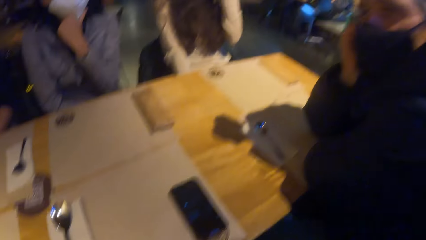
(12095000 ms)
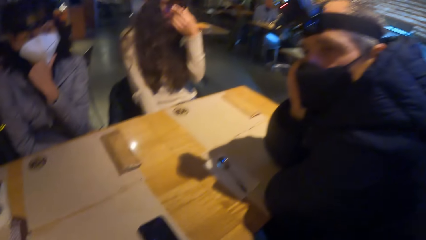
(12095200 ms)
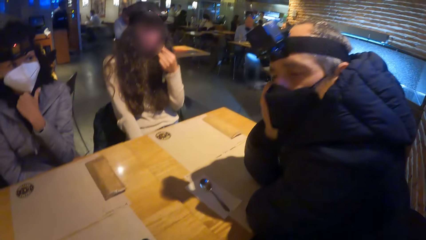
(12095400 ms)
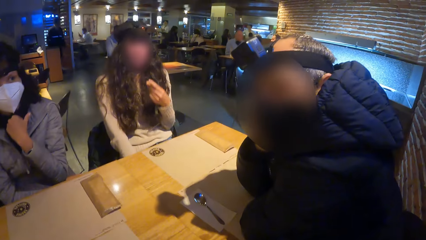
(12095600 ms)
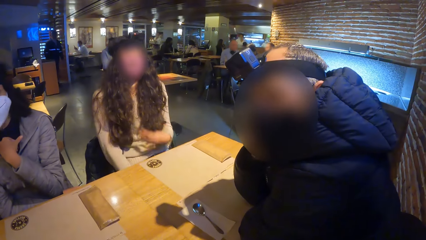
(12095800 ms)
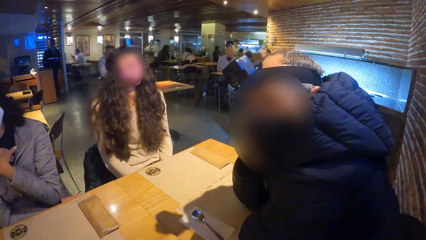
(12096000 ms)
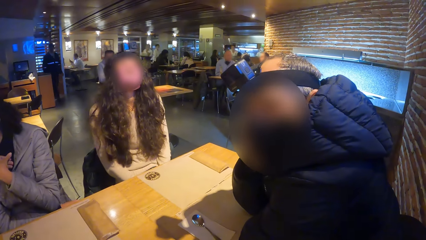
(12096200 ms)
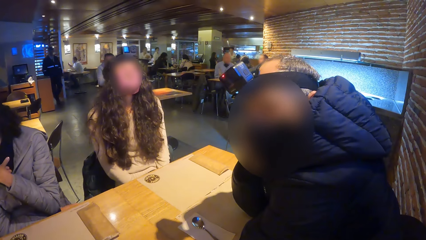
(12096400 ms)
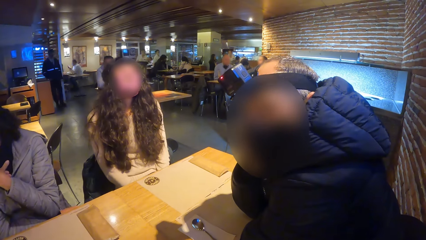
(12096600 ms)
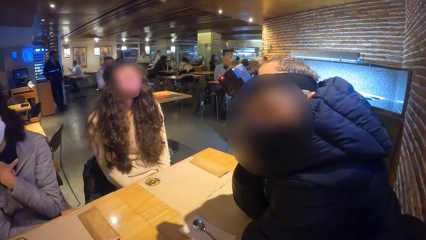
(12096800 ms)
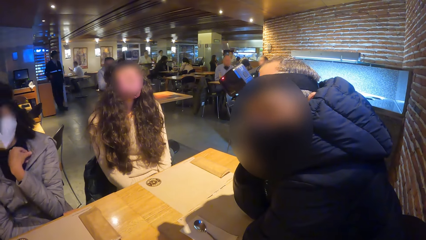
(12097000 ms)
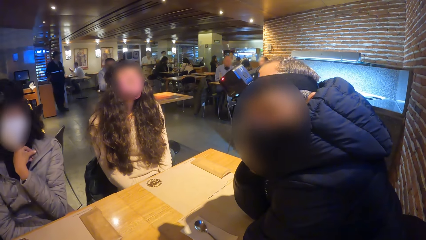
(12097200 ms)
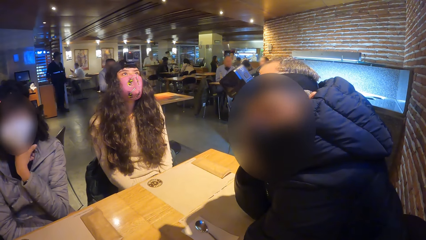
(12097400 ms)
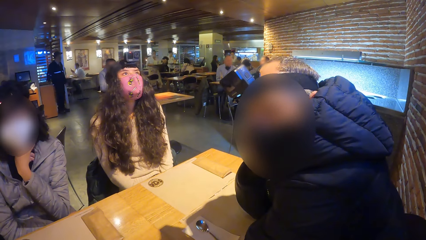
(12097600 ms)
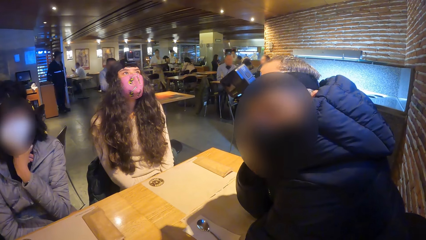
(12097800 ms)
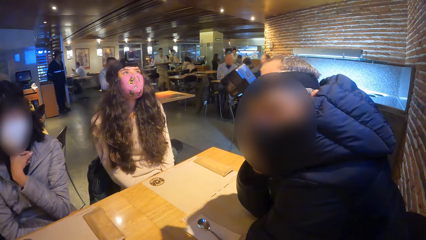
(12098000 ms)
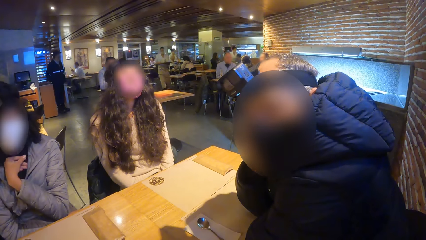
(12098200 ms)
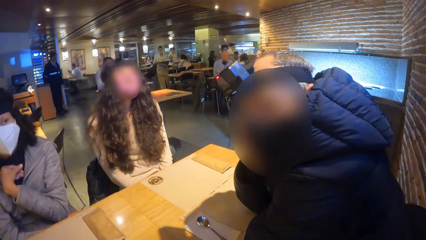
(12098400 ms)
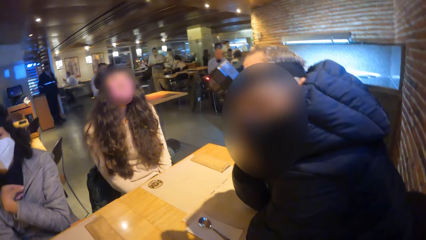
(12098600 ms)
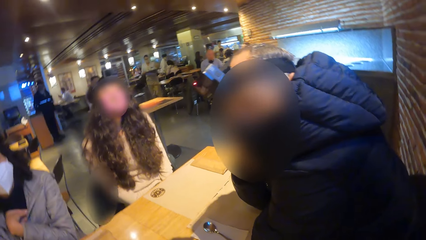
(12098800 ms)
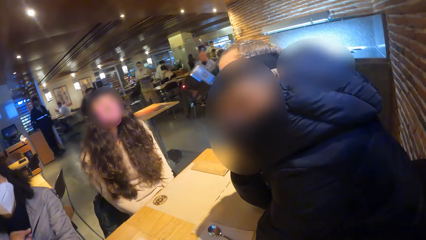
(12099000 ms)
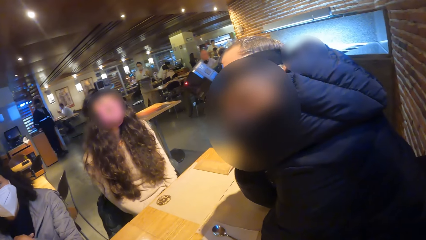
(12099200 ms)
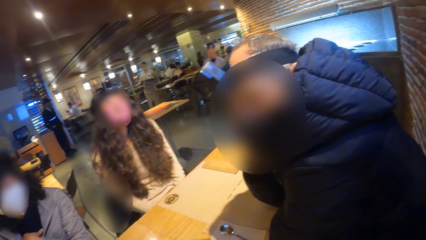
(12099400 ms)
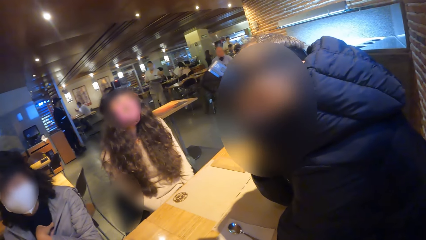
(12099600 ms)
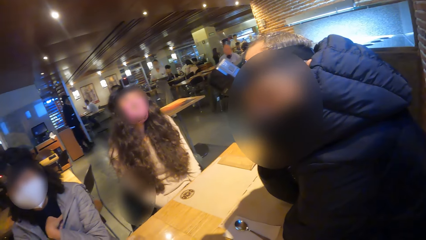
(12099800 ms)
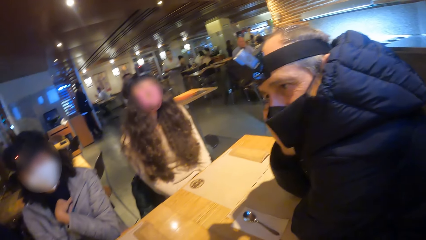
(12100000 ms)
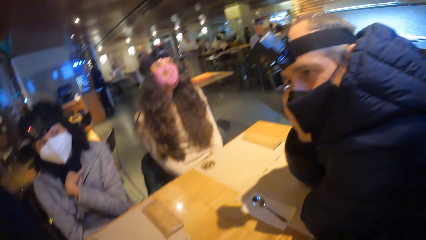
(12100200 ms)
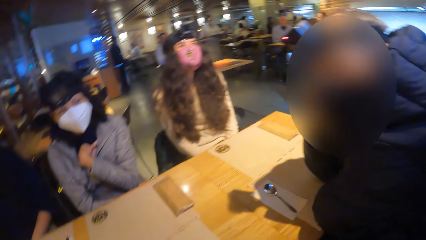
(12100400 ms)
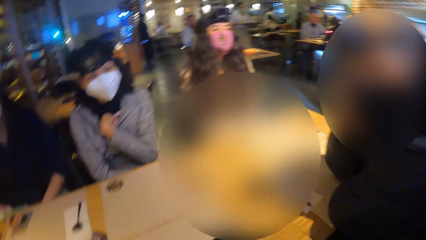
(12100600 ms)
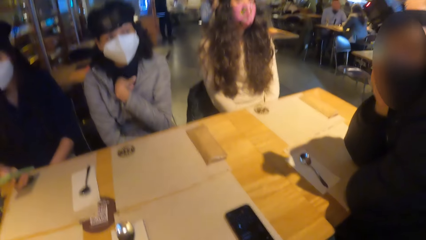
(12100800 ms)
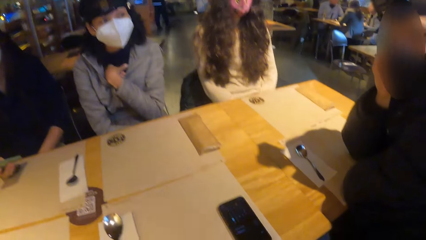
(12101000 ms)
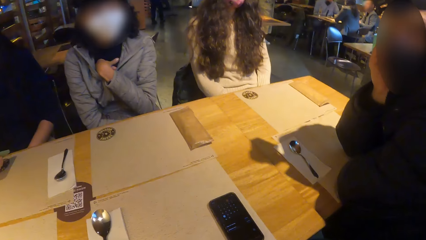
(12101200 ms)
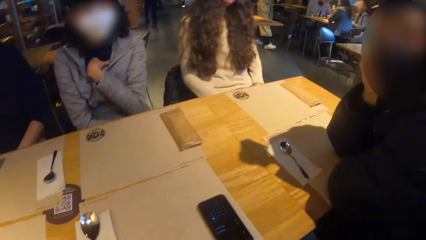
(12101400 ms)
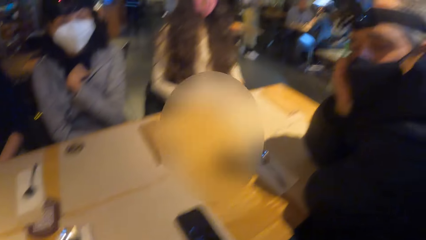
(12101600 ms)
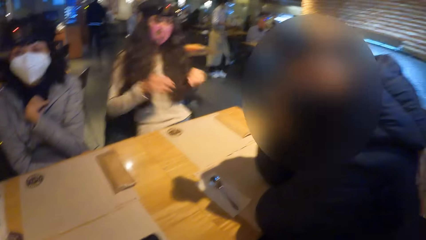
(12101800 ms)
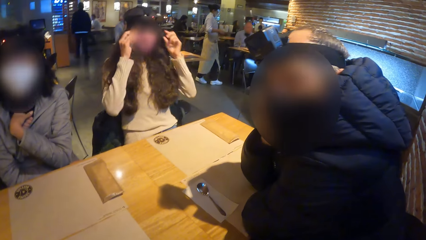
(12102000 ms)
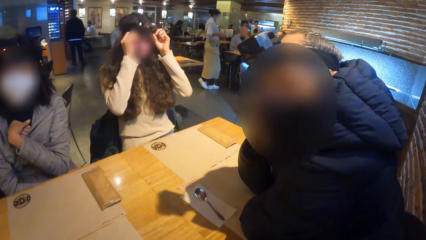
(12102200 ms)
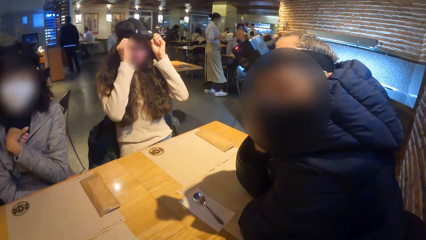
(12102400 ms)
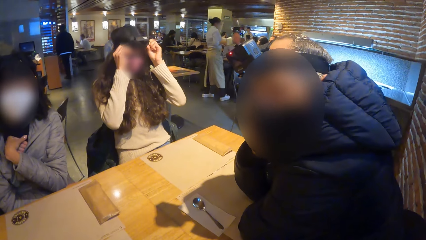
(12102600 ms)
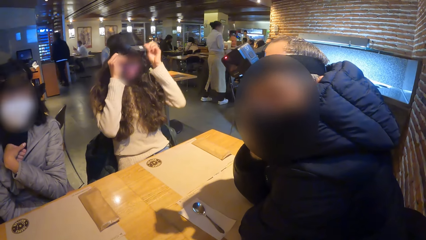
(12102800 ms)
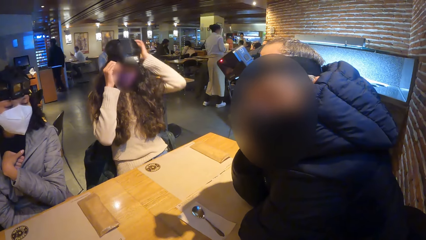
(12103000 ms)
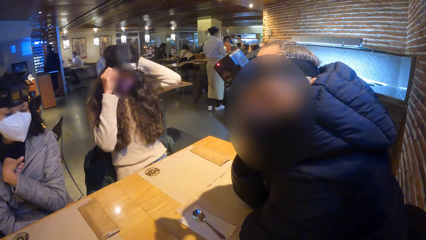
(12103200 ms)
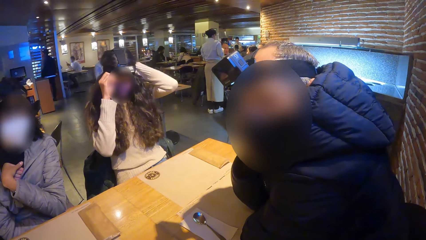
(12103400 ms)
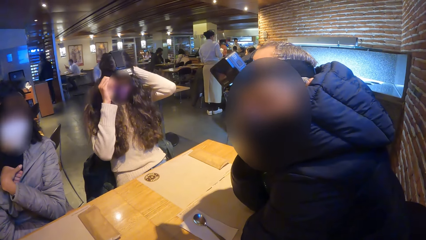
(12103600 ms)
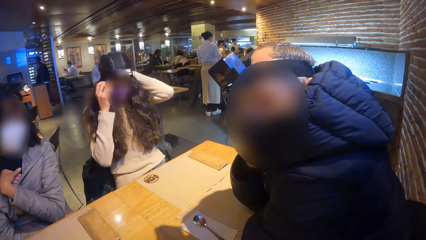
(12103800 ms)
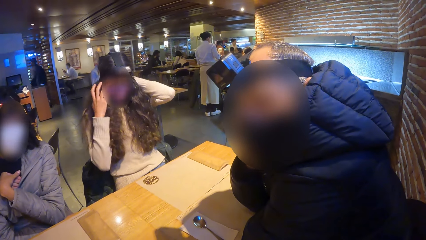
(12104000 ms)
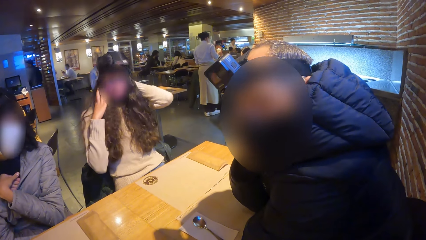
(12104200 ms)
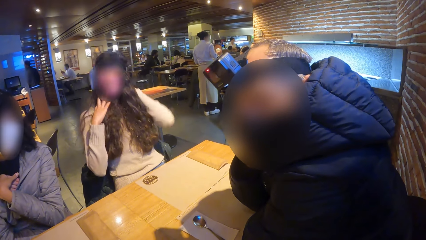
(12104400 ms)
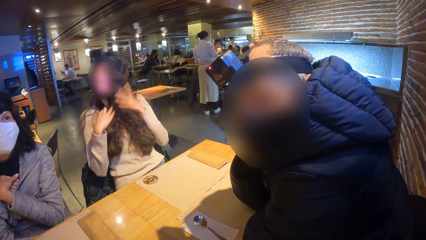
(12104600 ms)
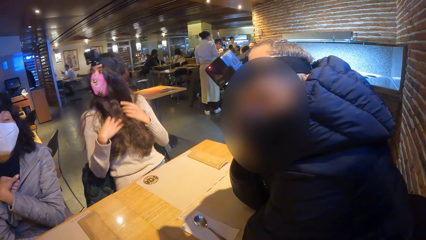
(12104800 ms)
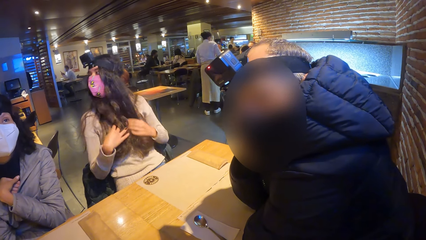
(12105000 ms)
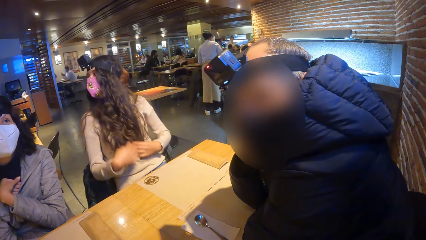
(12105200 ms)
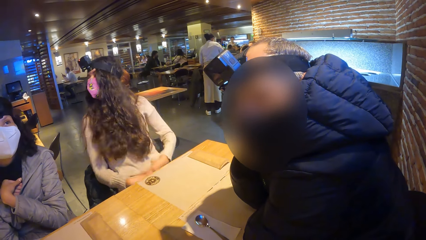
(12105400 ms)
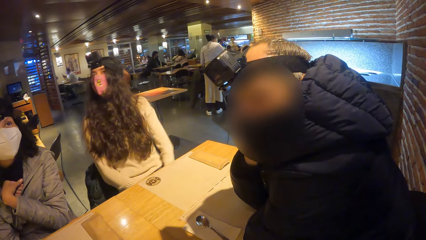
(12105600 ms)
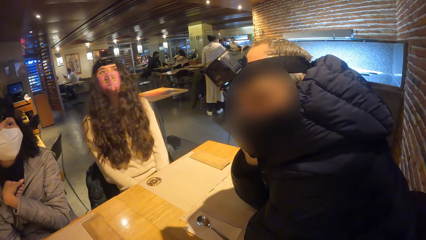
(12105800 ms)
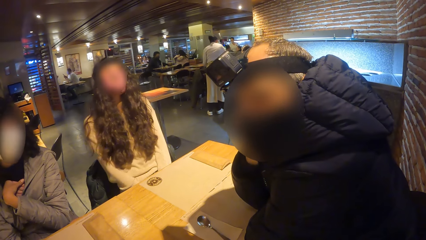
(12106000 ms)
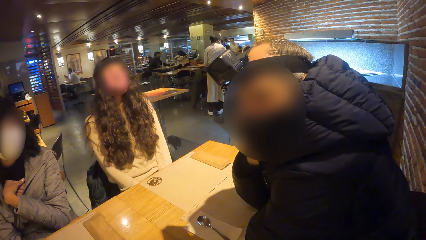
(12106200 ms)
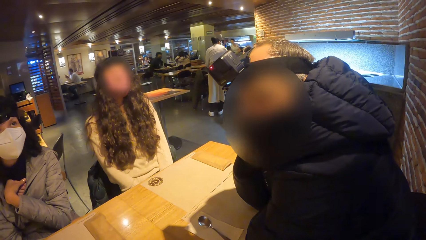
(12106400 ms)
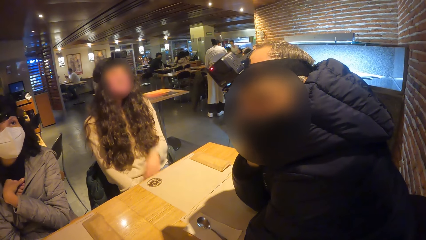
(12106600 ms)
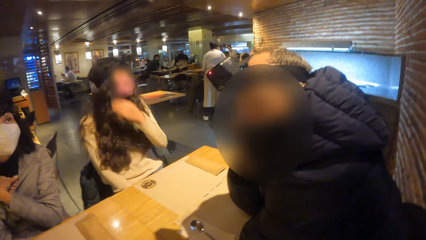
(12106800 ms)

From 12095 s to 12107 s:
The camera wearer looks around. A woman adjusts the camera on her head with both hands.

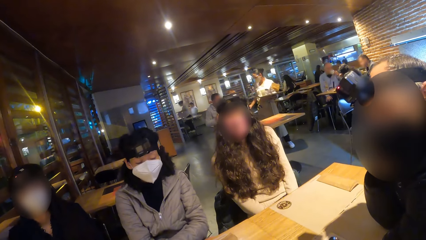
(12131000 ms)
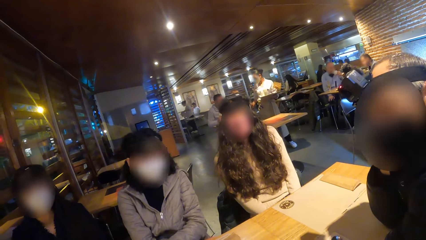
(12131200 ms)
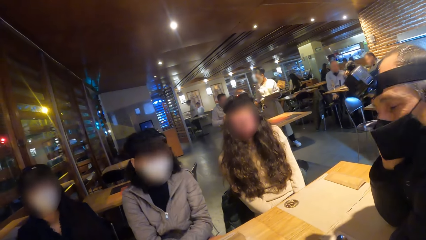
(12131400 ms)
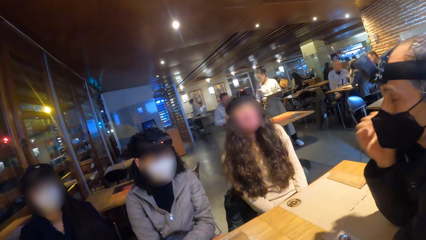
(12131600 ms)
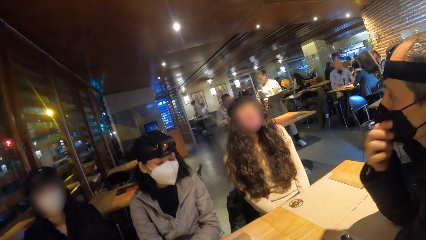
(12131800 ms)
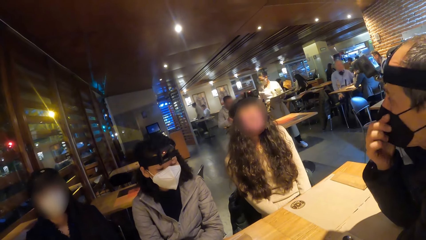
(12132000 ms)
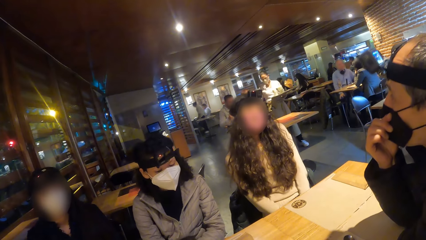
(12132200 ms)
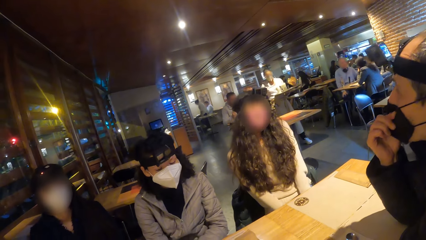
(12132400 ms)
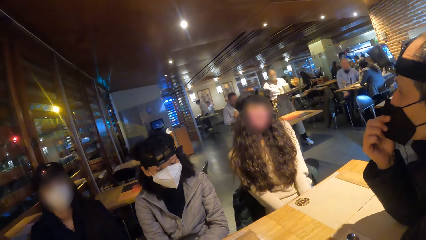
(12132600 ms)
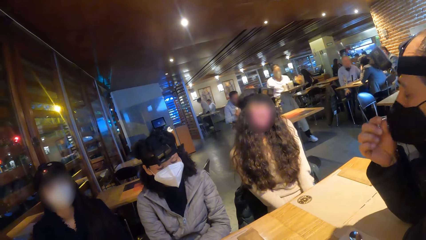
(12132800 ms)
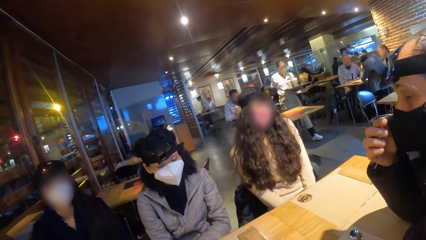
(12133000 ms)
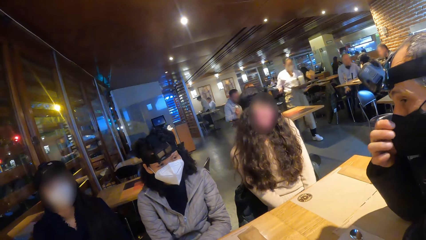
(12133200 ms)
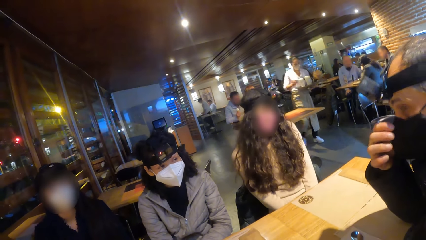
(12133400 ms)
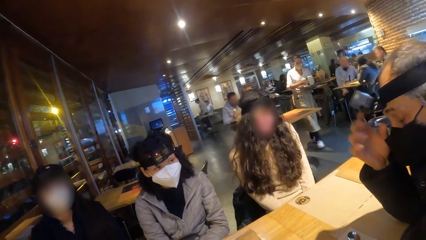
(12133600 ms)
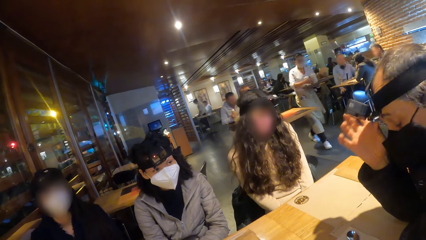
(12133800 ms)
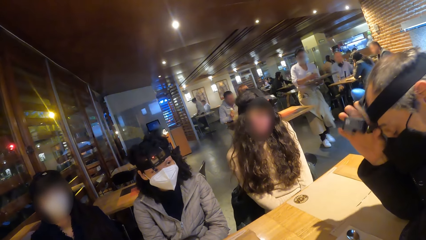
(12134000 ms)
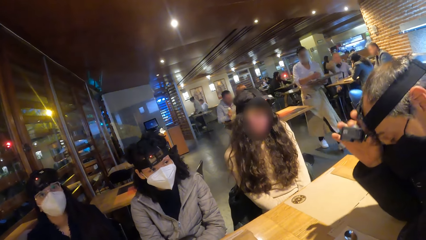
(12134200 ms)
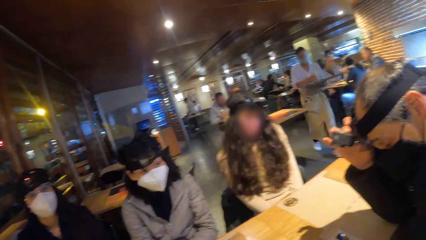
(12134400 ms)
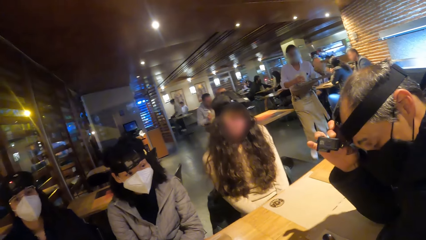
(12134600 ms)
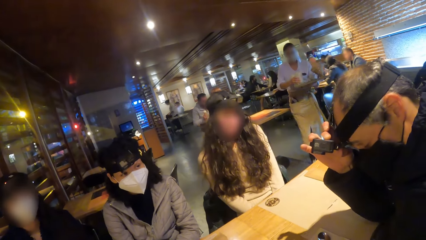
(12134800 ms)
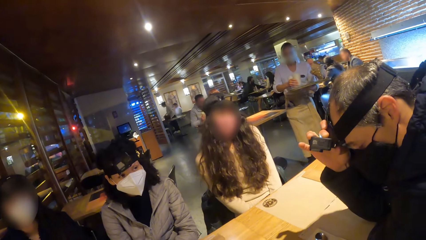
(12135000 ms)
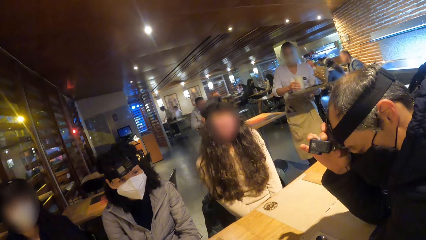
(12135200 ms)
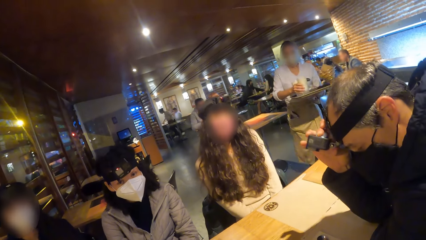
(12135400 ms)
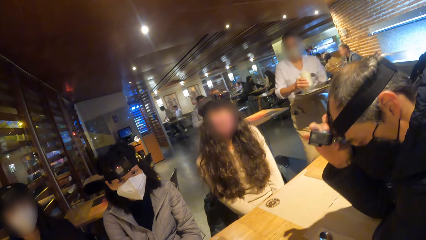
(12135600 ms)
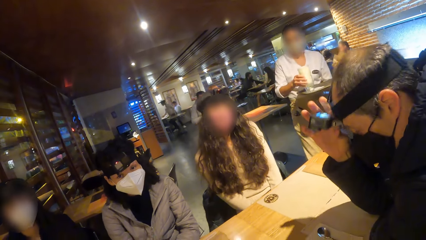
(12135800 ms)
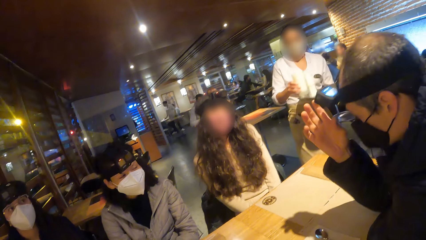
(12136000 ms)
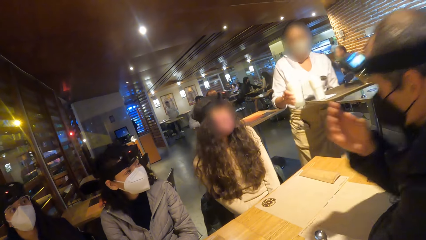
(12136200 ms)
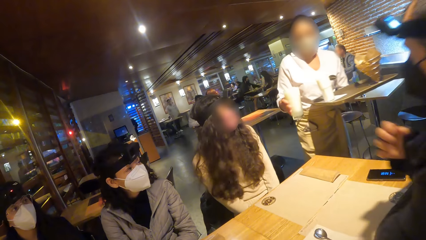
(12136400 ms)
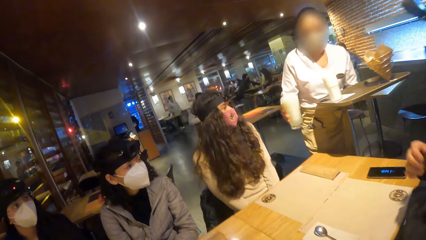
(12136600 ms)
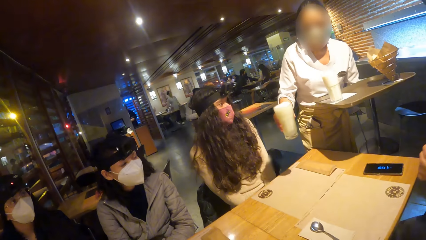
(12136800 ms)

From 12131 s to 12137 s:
A man moves the mask and touches the camera. A waiter holds a tray with her left hand. The waiter carries a cup of beer from the tray with her right hand.
